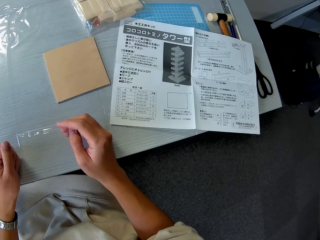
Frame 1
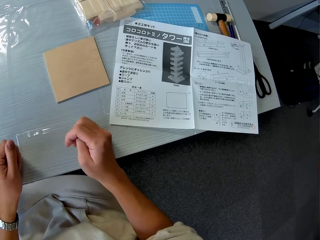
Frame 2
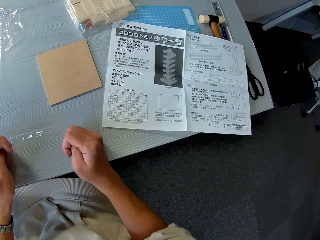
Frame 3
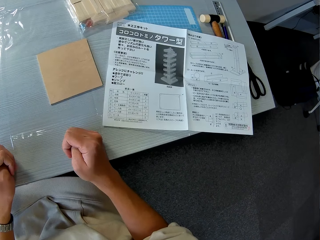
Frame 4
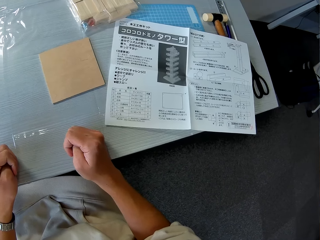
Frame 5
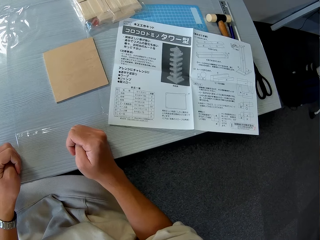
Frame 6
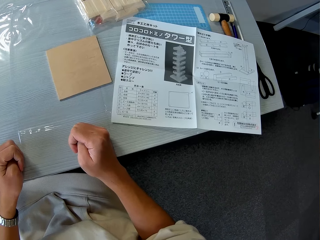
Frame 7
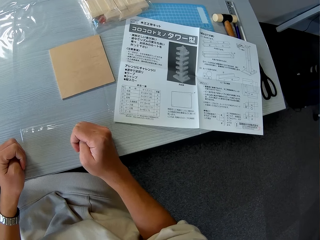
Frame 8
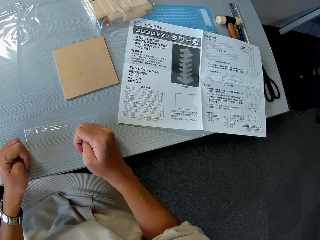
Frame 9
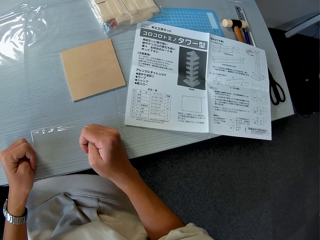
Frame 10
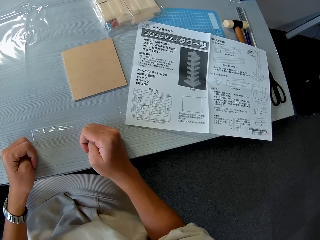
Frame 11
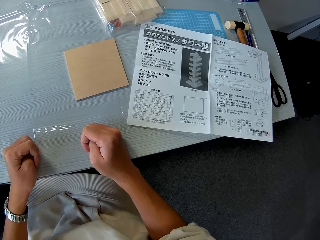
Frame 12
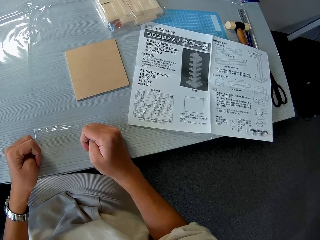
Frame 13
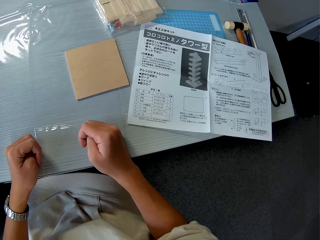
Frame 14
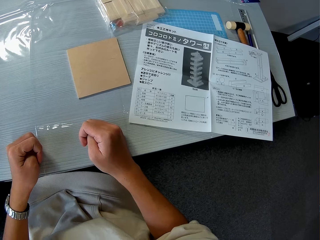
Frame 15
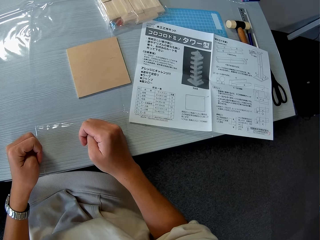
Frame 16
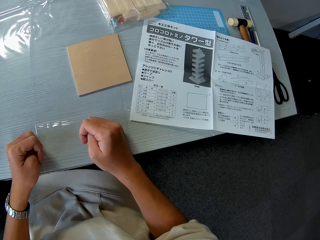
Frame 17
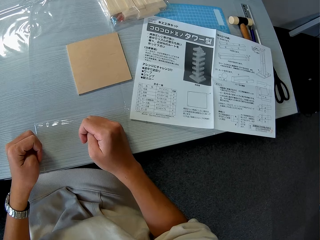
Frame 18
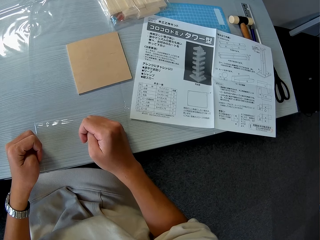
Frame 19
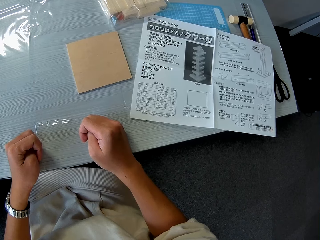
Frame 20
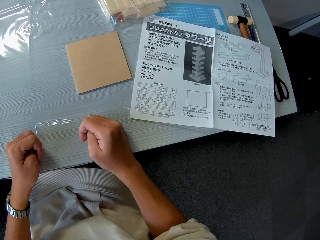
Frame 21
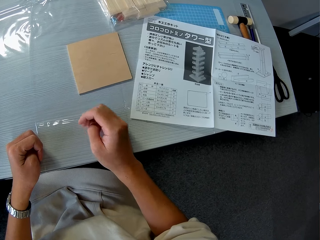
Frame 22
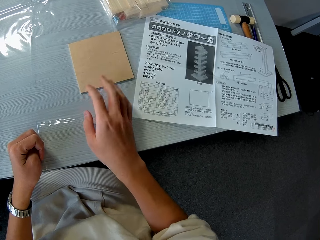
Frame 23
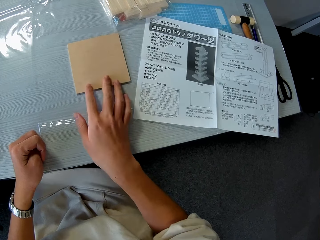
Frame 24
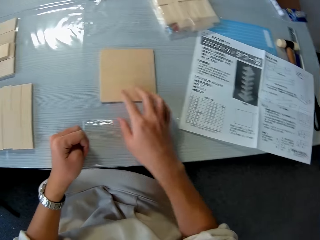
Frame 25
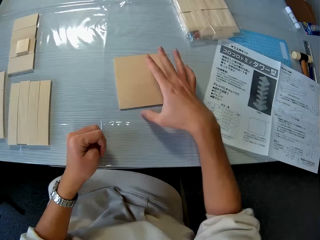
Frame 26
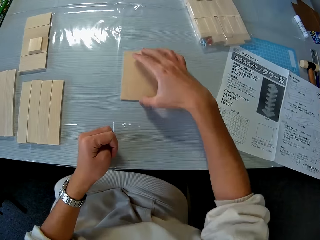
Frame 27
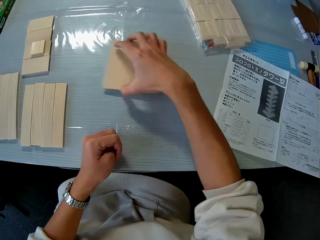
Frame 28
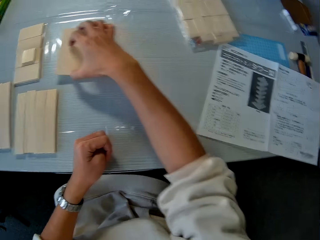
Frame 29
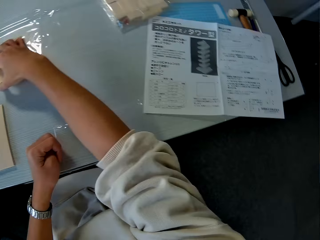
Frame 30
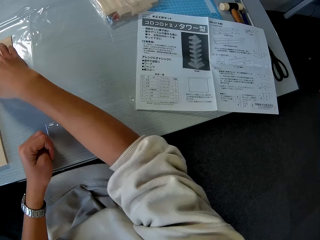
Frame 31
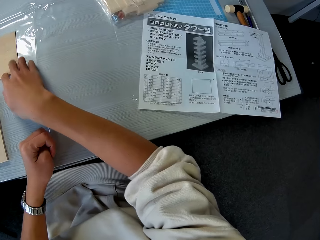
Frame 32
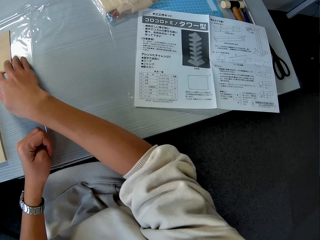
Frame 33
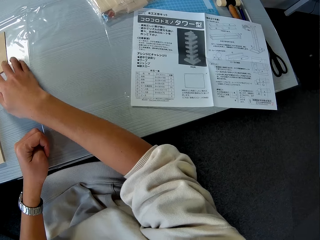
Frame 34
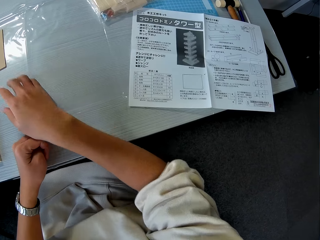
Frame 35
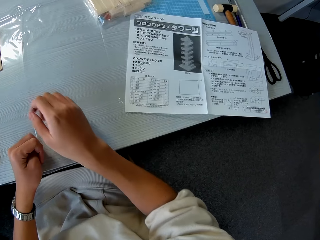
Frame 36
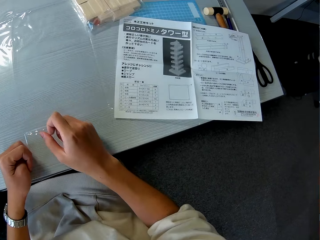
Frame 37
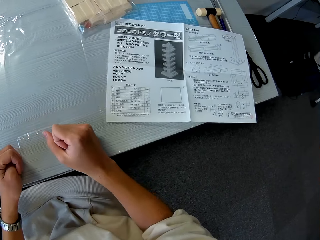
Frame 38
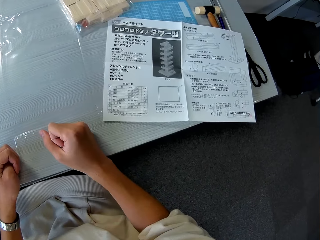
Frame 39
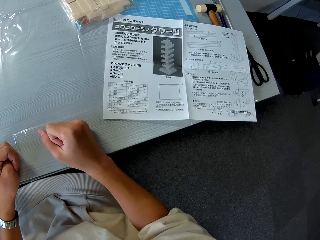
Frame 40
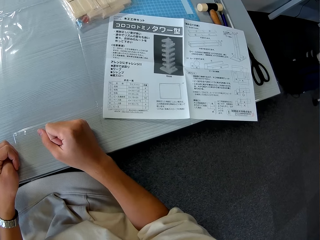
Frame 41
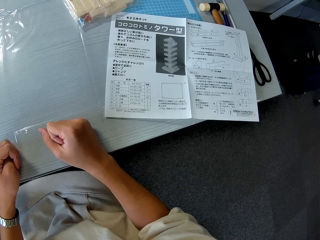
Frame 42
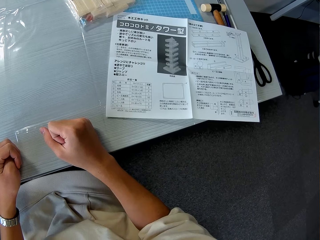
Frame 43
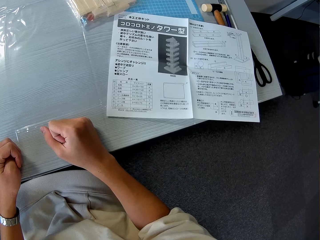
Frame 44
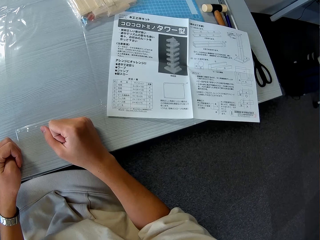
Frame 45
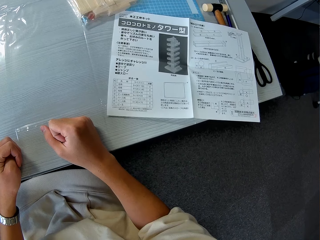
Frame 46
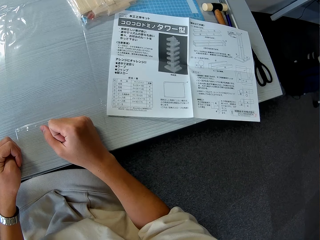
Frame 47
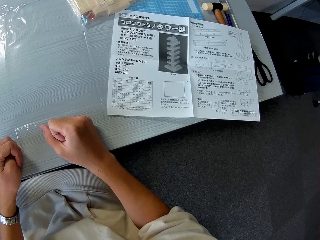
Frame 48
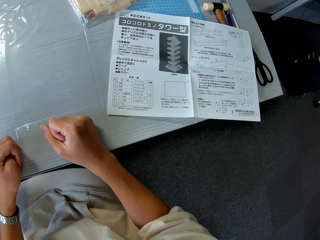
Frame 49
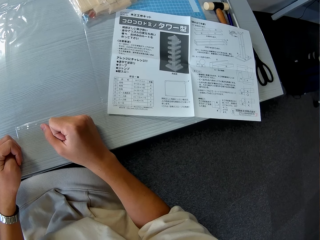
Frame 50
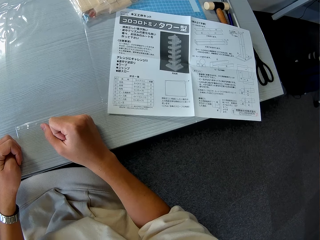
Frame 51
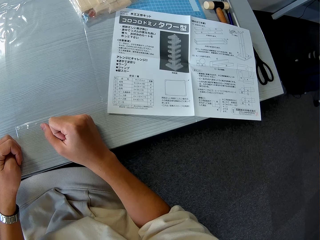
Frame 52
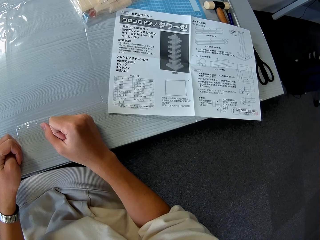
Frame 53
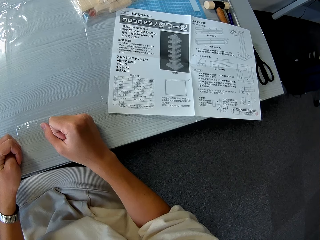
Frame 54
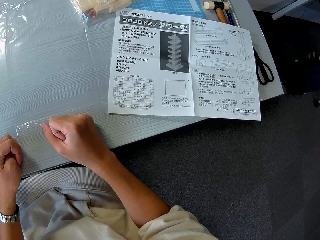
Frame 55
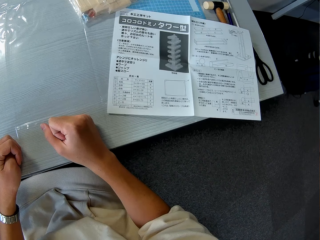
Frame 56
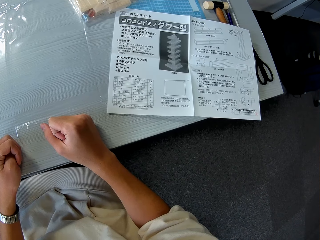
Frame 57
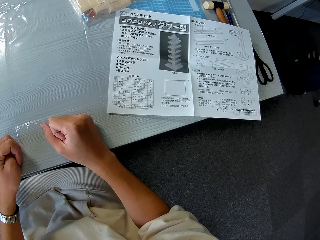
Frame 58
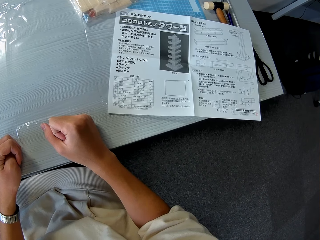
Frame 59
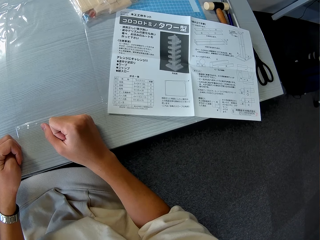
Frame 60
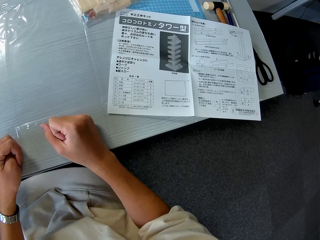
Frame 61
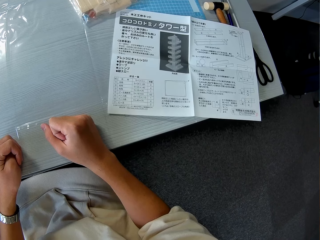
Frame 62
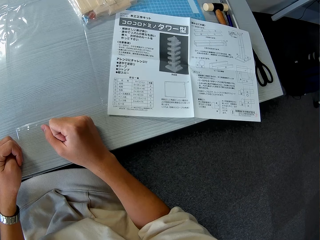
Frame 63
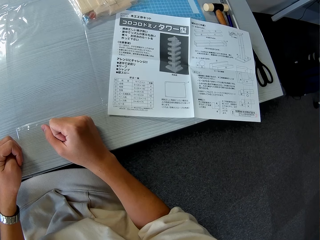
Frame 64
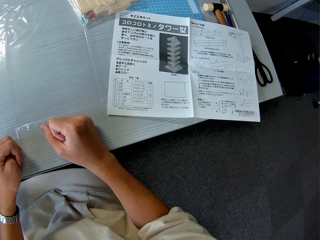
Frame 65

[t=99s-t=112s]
The camera wearer moves another piece of wood aside on the table with his right hand. He reads the manual.

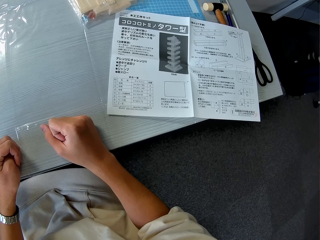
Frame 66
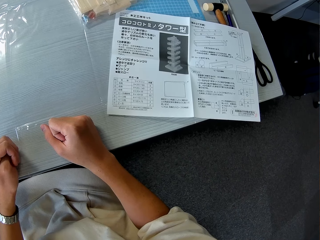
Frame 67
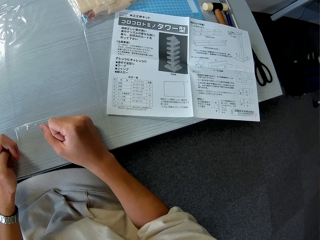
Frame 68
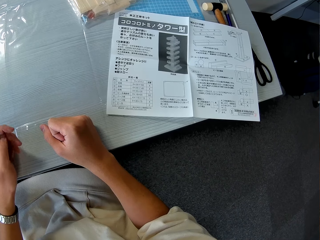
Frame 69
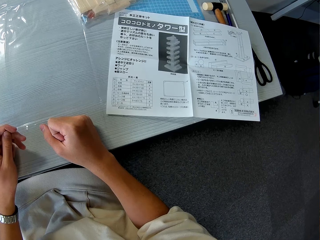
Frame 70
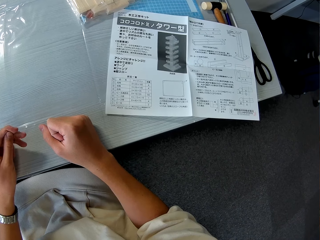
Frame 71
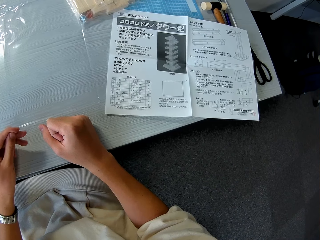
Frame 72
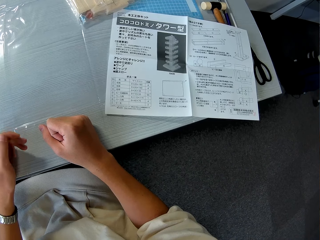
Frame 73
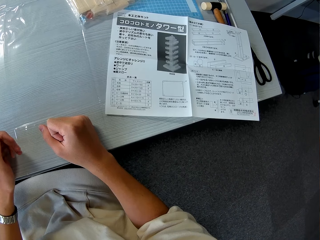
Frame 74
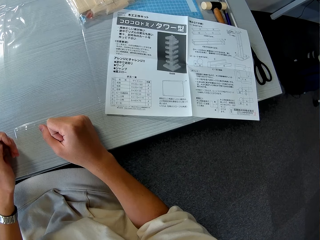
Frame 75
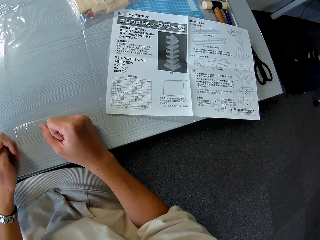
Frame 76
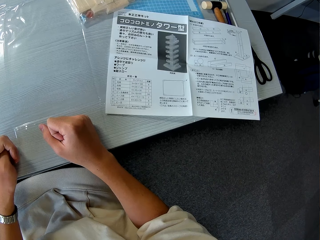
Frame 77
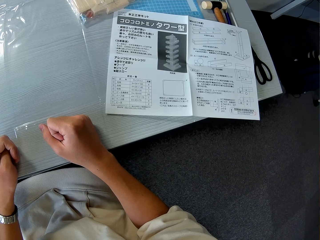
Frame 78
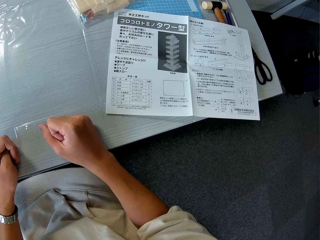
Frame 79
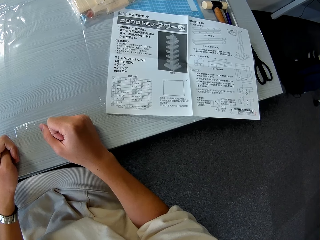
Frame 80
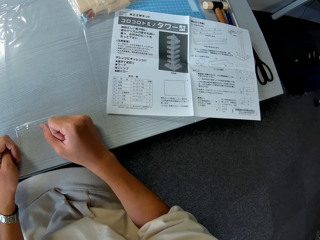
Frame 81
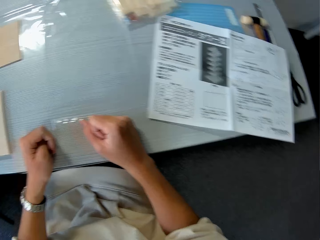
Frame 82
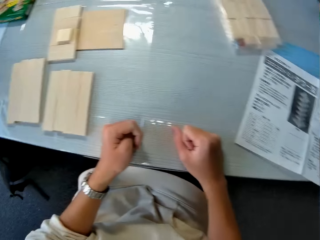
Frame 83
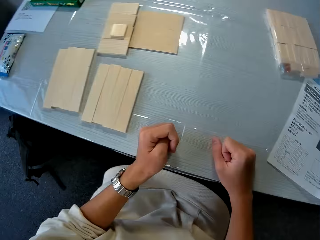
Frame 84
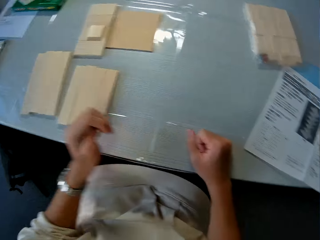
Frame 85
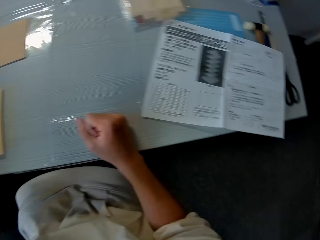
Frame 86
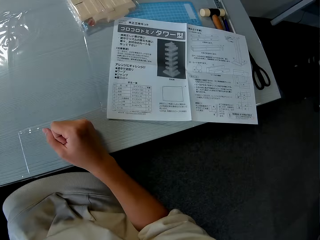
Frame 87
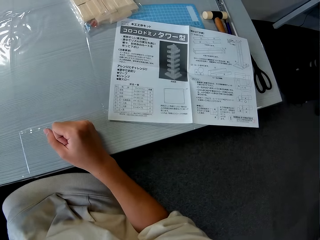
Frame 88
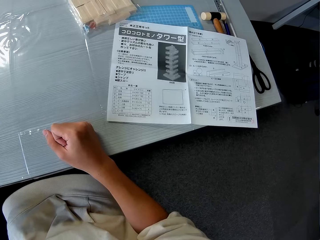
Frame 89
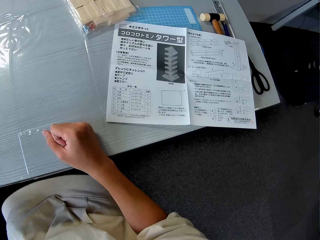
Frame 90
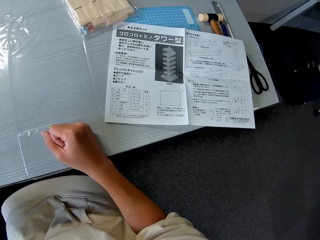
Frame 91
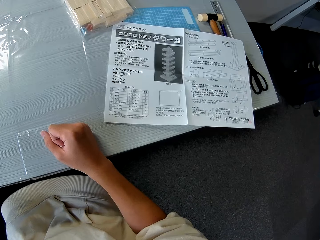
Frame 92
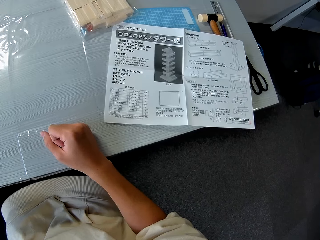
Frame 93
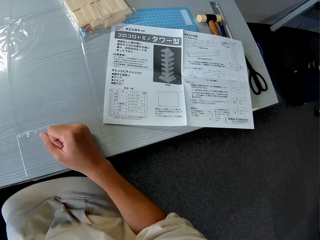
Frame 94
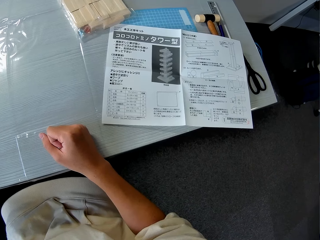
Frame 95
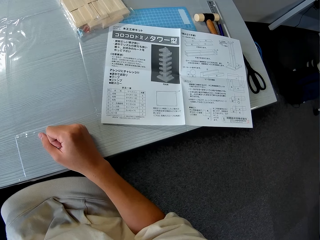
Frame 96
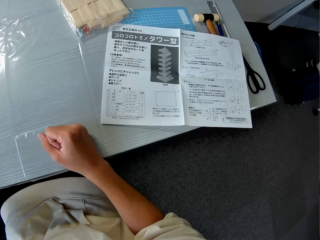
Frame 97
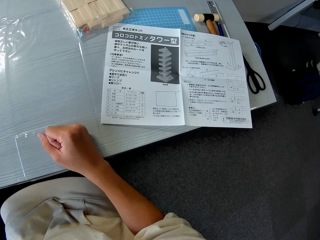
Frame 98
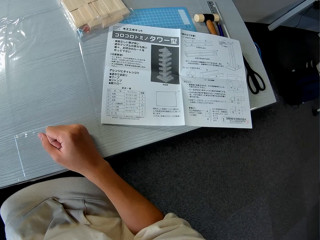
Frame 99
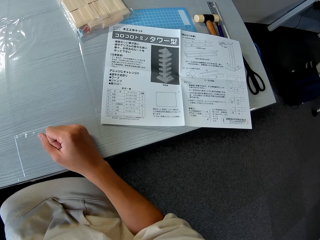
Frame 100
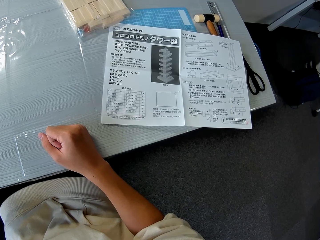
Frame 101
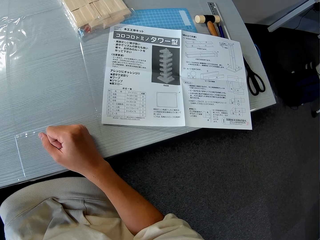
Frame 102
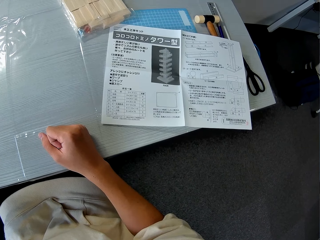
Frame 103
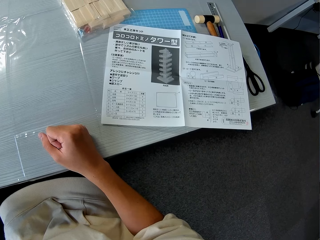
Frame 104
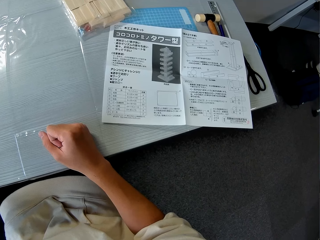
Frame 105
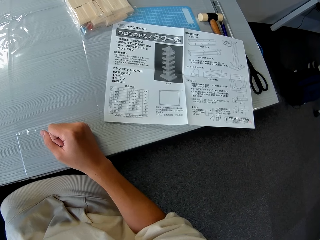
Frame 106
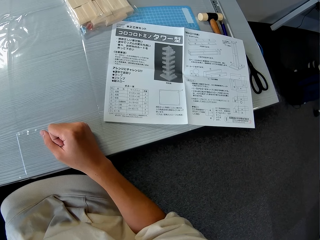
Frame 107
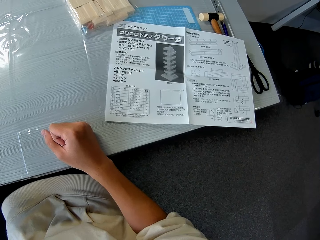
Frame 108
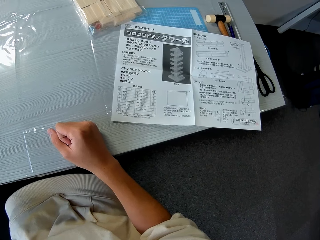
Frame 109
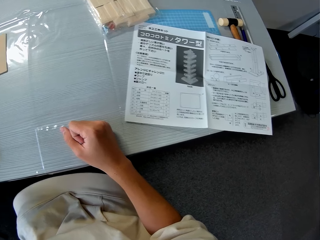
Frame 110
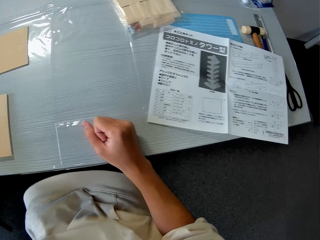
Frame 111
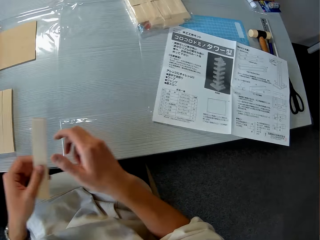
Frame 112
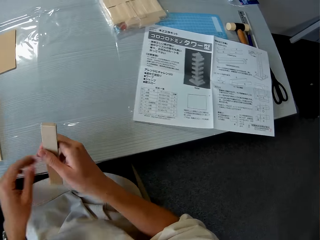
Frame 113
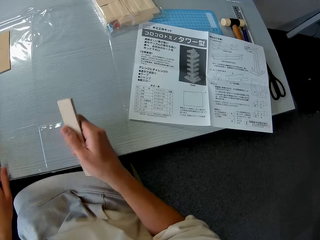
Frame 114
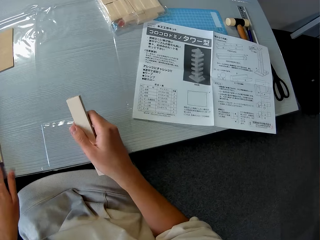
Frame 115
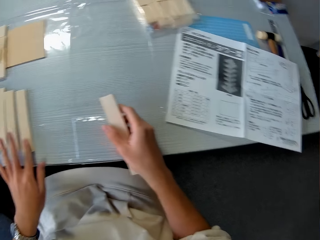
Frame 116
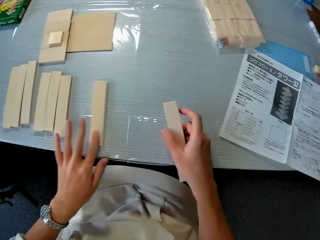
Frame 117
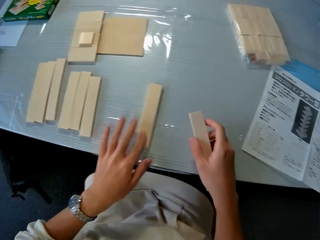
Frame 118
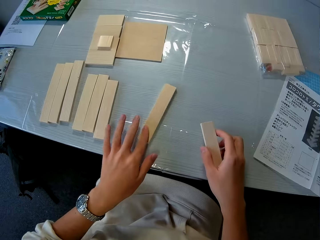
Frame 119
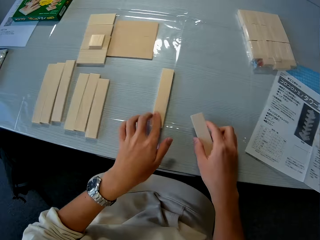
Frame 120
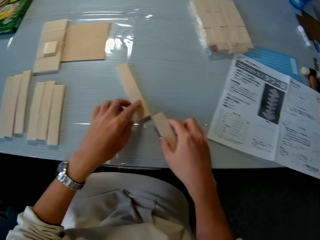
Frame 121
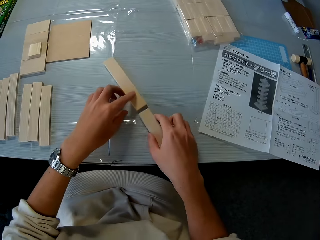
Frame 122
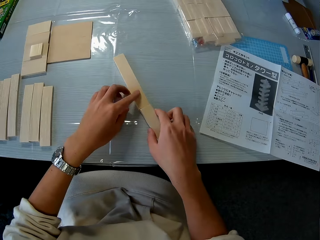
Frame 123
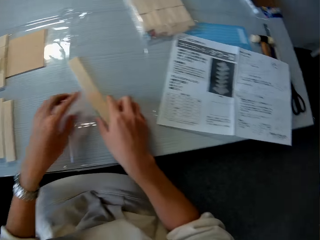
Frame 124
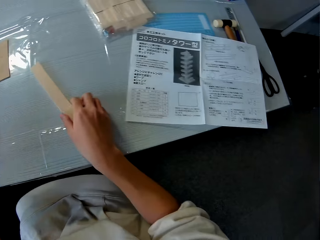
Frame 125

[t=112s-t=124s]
The camera wearer moves his left hand to the left. He passes a piece of wood to his right hand from his left hand. He picks up a piece of wood. He arranges the pieces of wood on the table with both hands. He picks up a piece of wood again. He puts the two pieces of wood closely.
